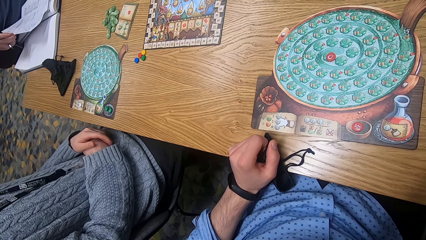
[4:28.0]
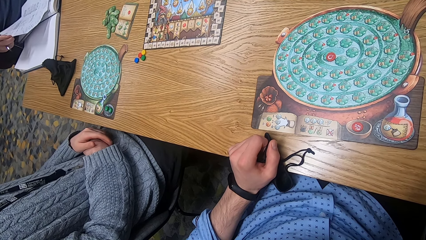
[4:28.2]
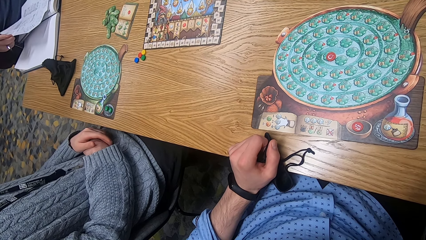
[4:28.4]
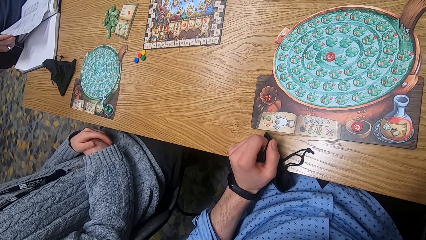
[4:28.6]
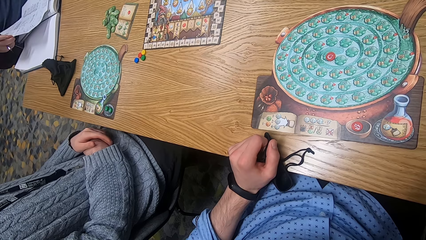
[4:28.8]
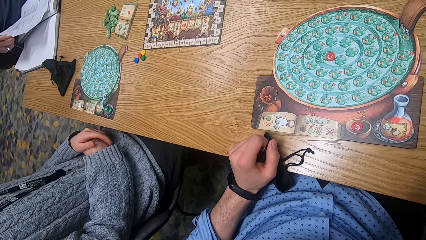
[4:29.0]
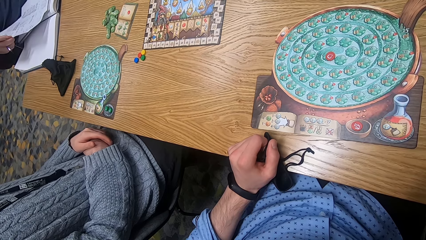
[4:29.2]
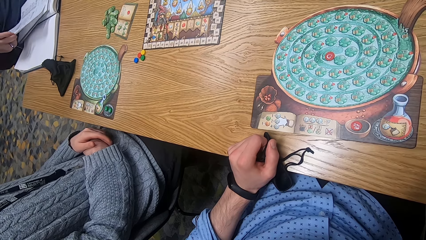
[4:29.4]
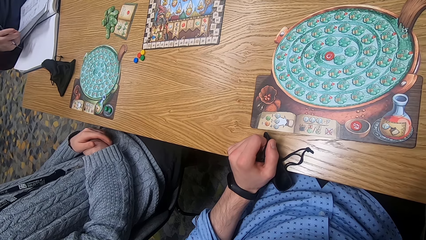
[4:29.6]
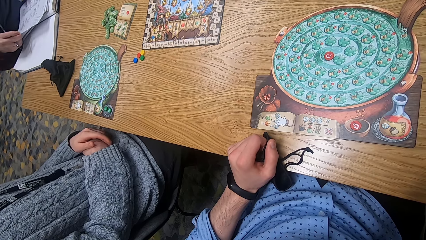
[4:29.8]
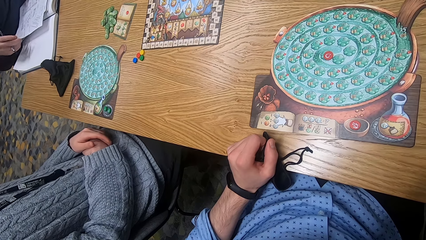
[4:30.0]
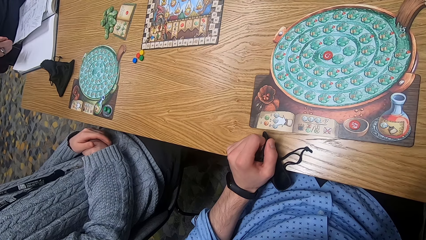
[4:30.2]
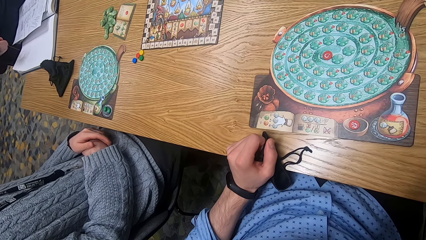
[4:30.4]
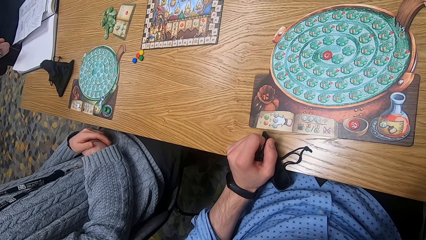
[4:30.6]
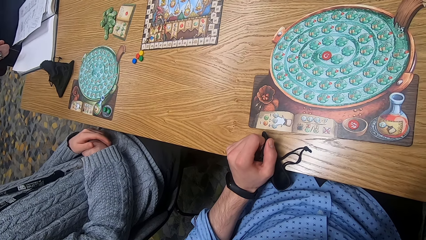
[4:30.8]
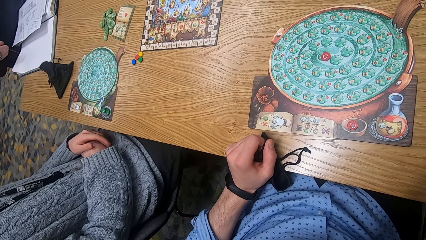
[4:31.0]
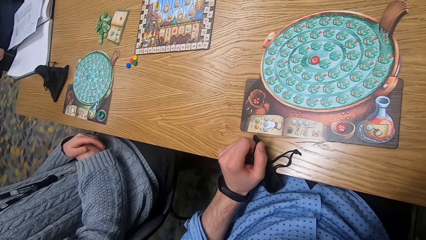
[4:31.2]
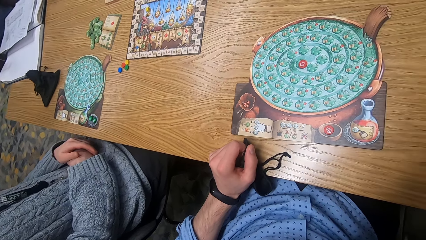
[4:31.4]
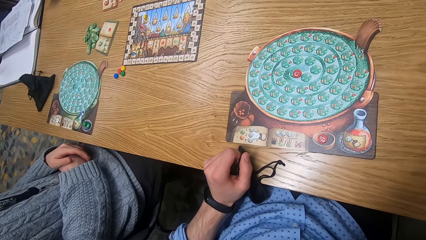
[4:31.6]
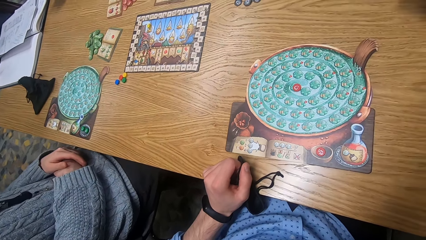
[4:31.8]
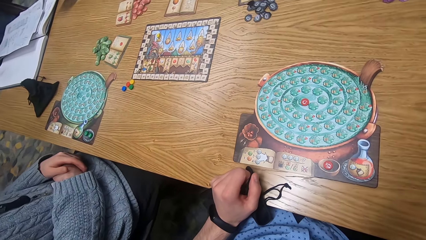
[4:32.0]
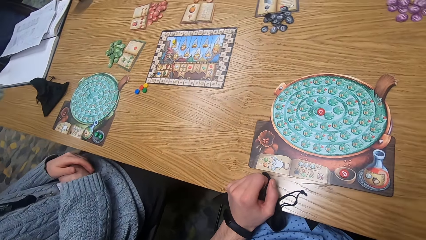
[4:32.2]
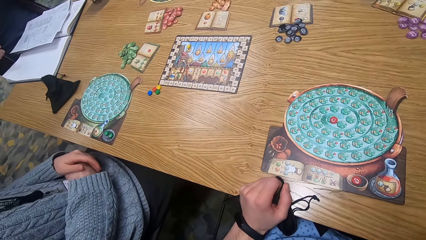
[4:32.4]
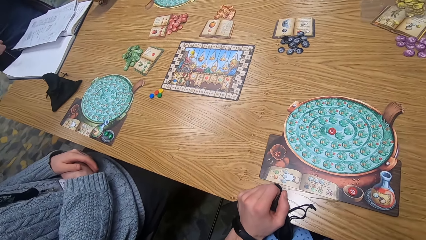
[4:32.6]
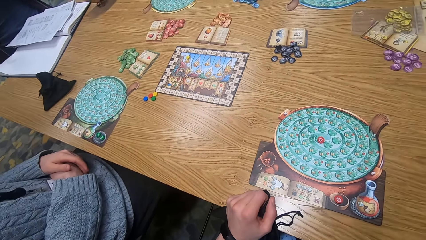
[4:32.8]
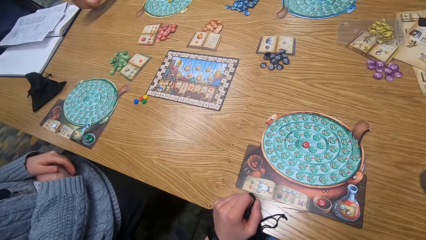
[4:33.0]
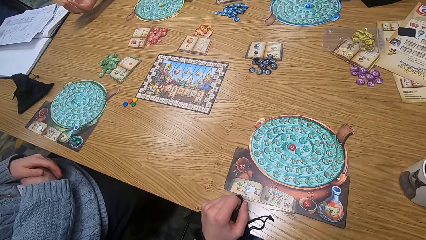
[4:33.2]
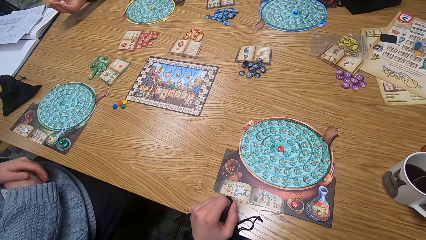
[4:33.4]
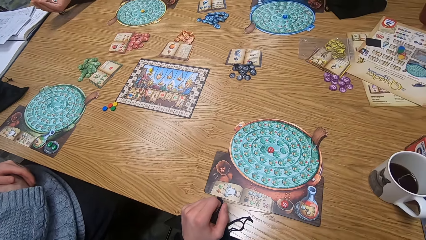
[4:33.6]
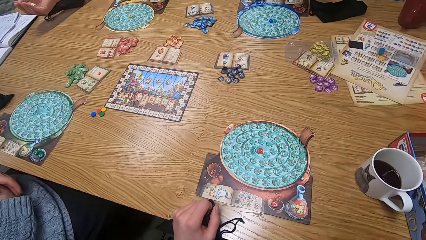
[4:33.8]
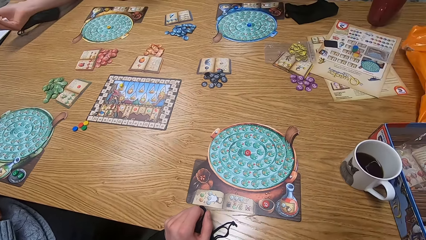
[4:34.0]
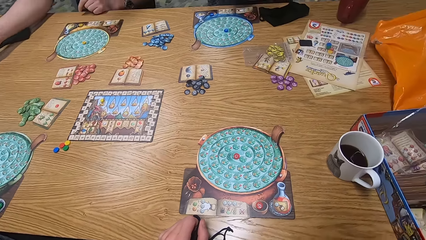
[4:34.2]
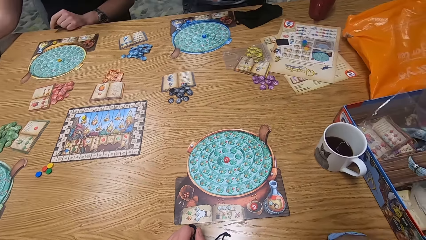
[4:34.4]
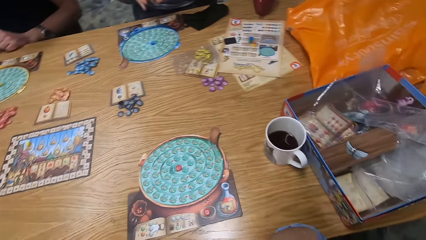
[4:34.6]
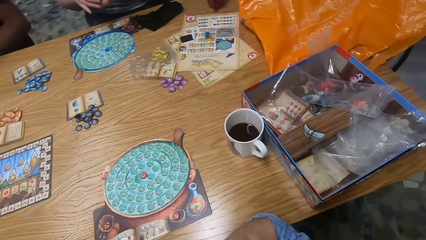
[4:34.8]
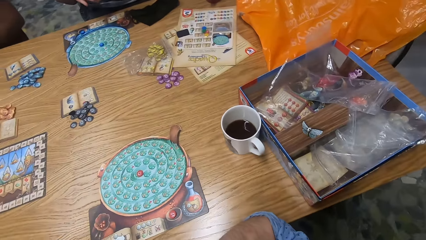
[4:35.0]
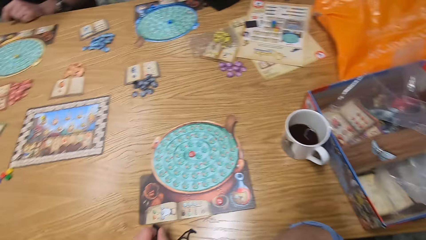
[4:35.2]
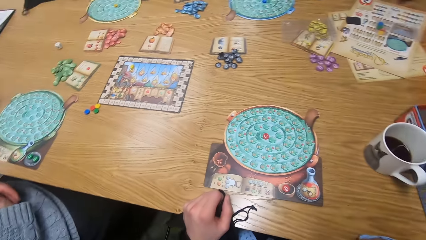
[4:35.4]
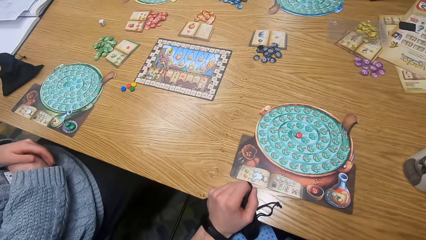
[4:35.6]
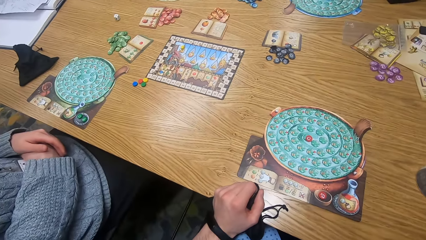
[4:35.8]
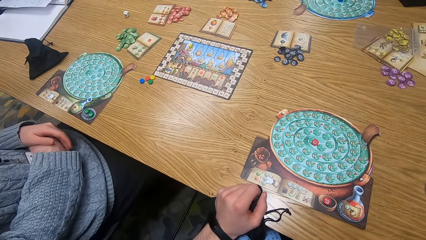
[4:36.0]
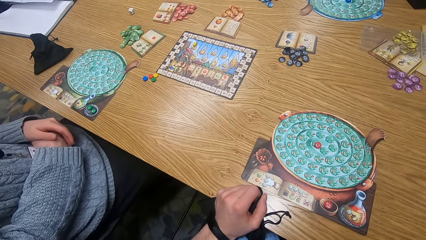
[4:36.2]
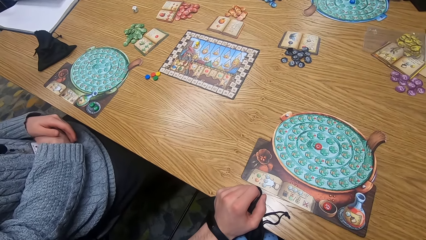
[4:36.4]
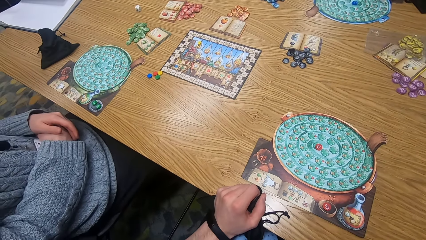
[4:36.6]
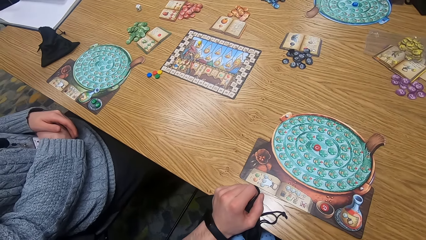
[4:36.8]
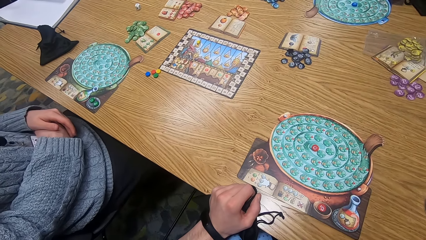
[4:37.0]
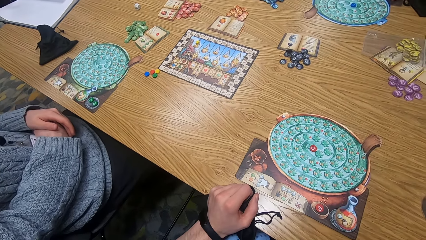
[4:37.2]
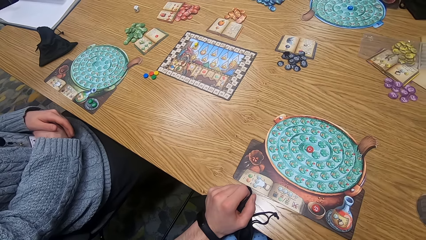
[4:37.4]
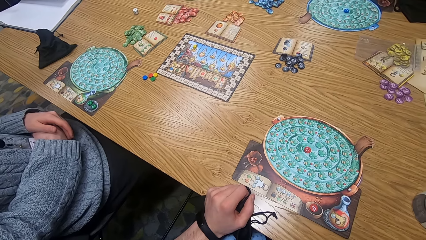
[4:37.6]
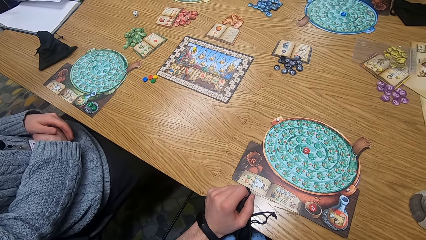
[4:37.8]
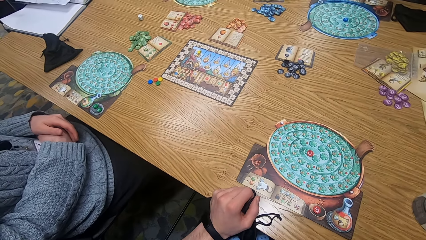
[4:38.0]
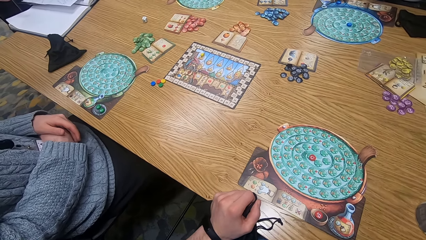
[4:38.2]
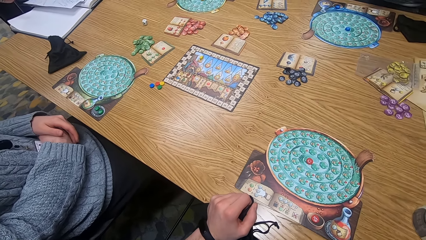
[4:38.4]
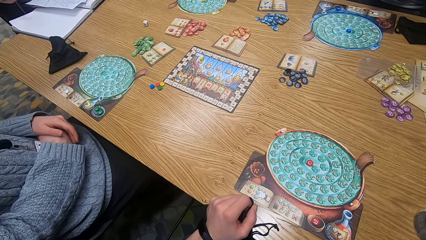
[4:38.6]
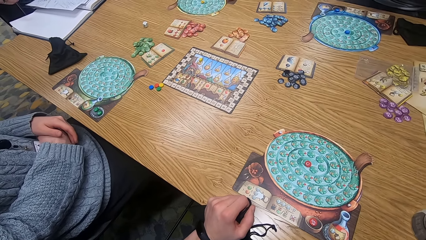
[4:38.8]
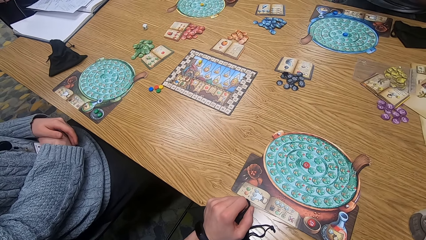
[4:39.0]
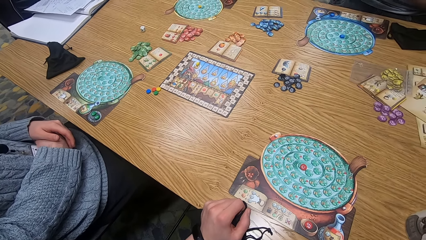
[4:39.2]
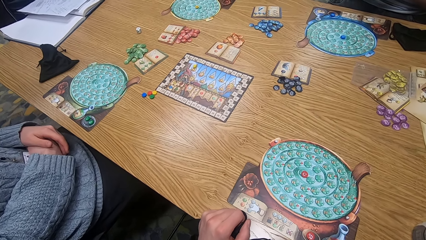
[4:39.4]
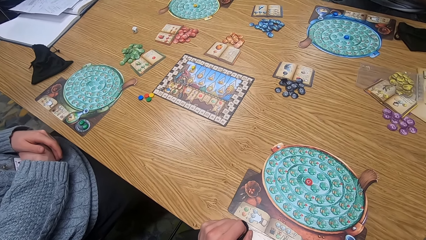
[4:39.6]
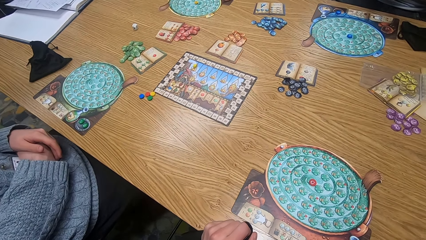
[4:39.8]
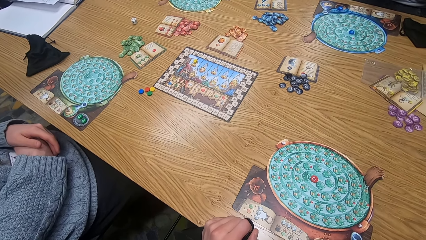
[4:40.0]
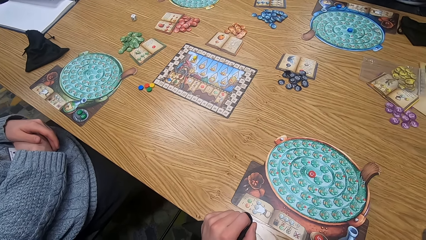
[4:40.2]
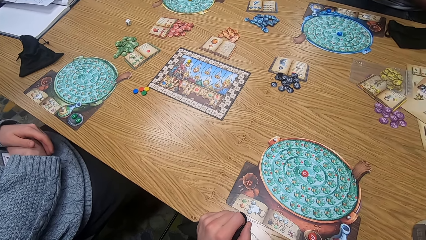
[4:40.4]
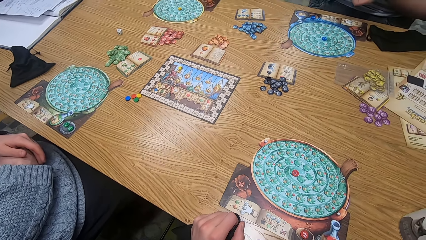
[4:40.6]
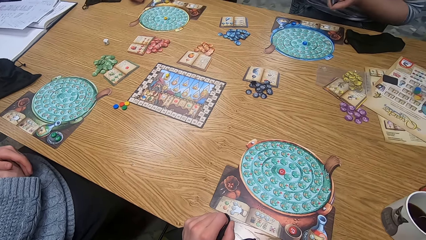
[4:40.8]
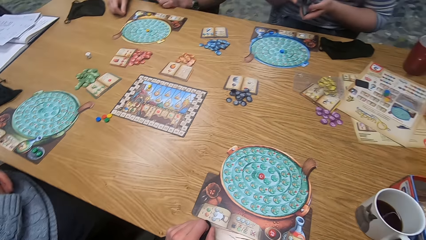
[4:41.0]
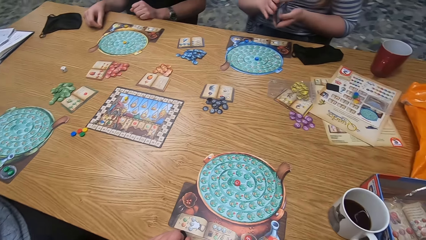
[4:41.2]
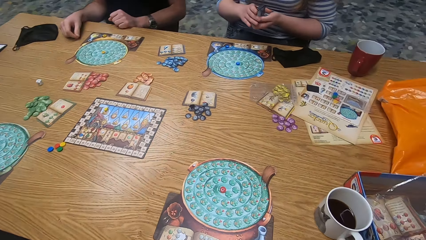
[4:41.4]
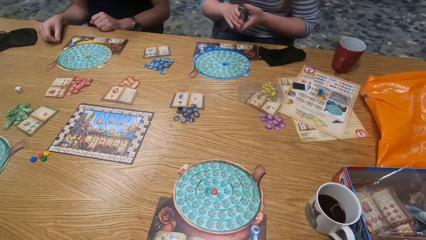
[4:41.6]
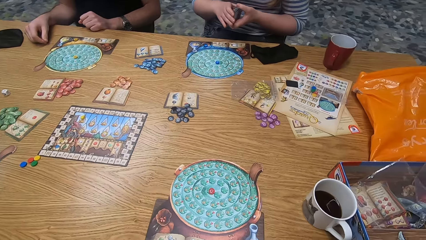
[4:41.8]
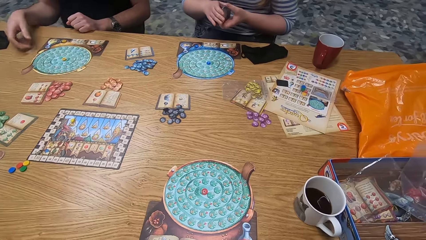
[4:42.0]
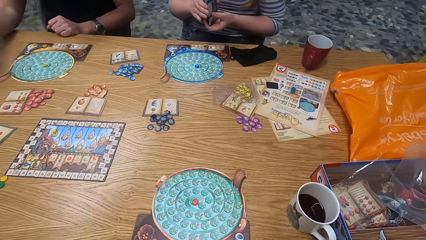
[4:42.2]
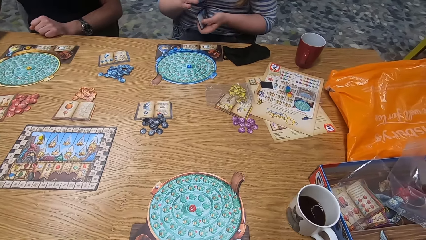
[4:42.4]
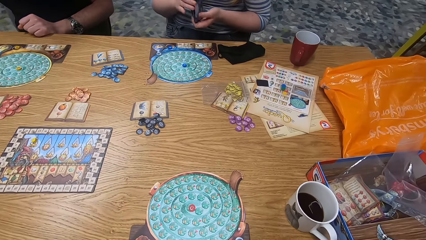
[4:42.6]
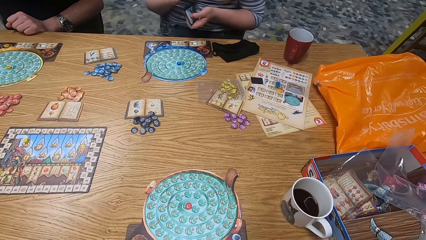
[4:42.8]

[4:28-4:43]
The man drops the paper on the book on the table with his right hand. Another man rolls the die with his right hand. The woman shuffles cards with both hands.
